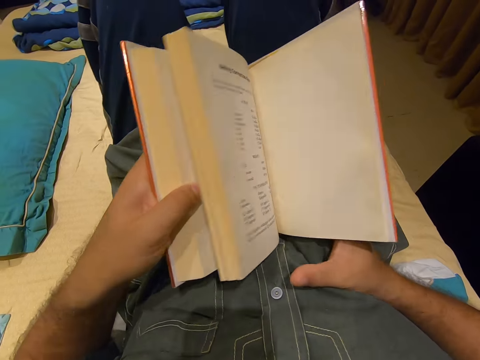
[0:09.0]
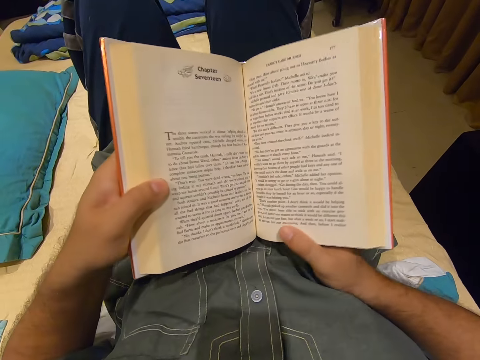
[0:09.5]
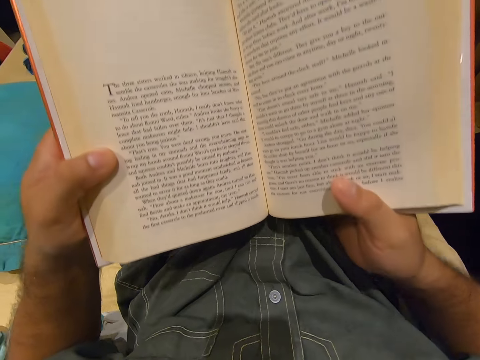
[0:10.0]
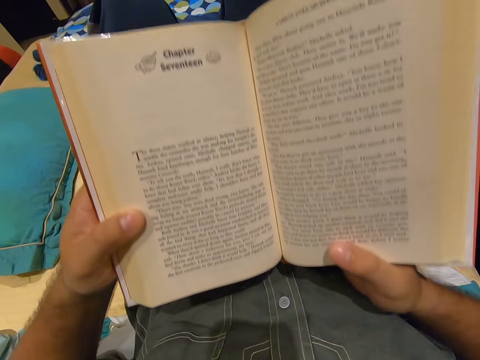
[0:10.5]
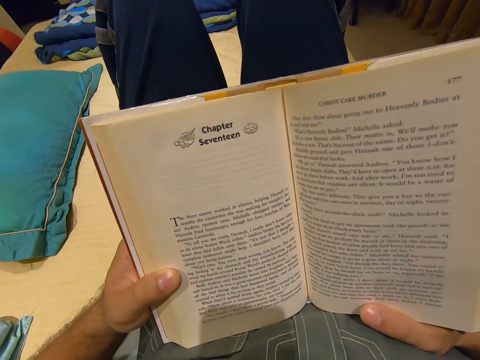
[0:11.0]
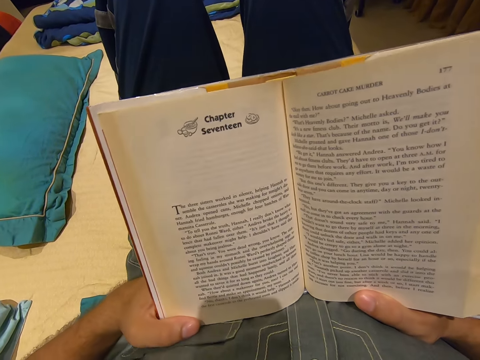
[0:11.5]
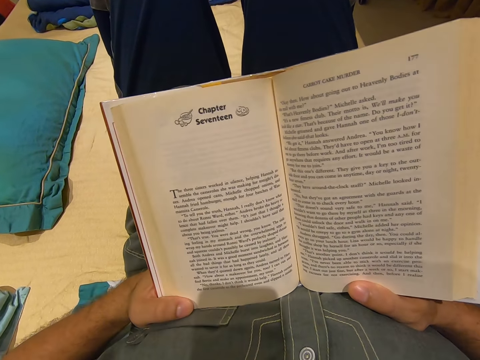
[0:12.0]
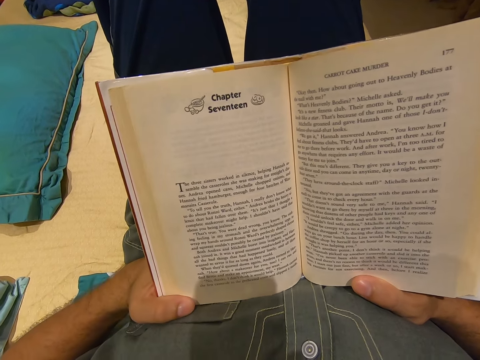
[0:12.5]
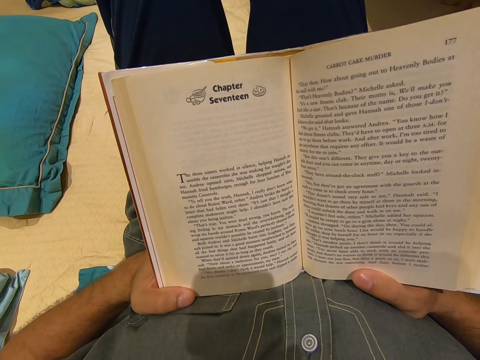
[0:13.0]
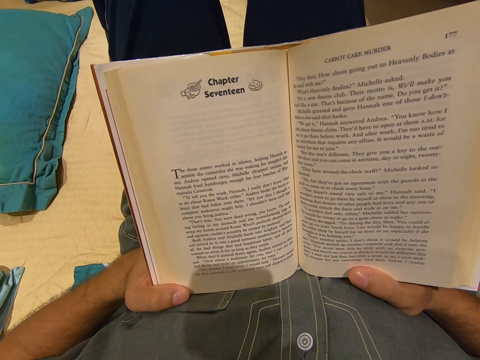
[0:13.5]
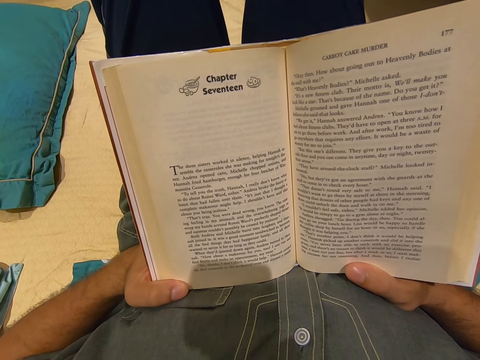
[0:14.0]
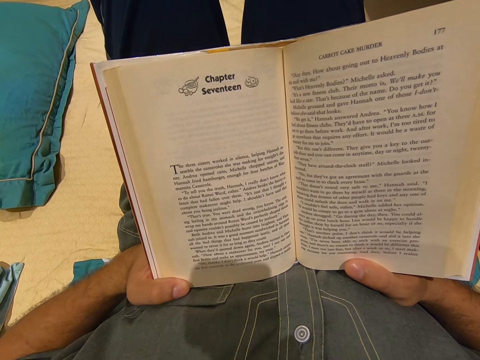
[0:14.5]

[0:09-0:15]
The camera wearer turns the pages. They move the book up.

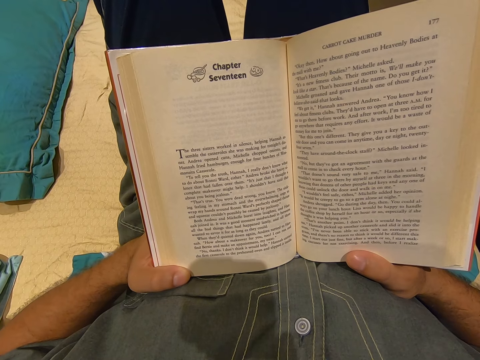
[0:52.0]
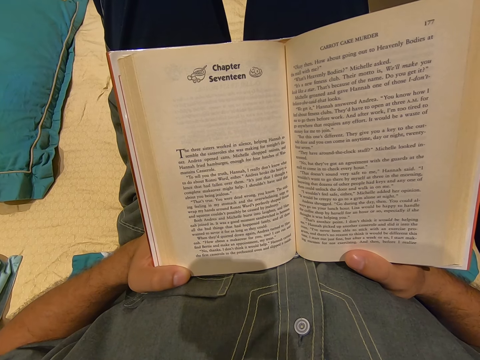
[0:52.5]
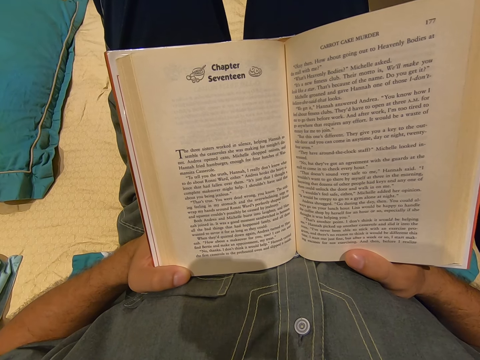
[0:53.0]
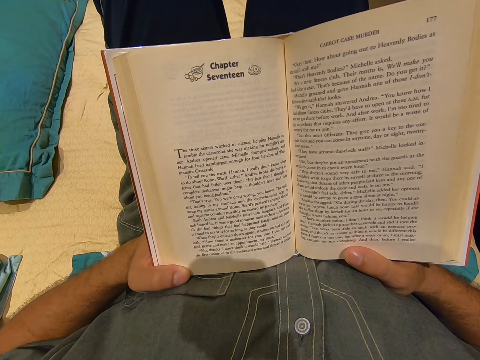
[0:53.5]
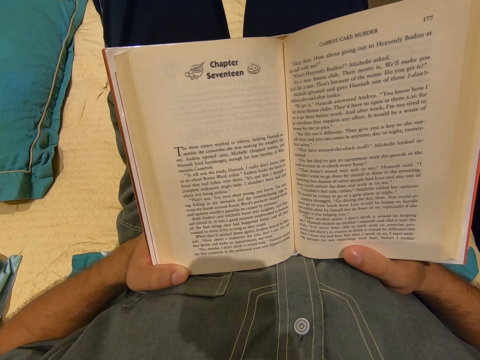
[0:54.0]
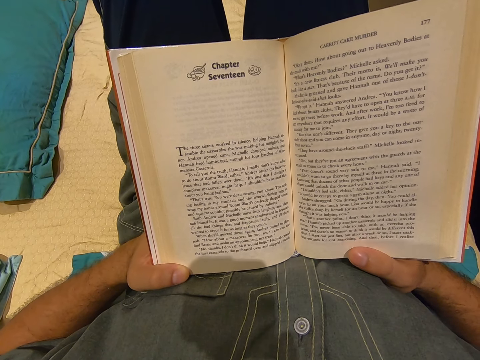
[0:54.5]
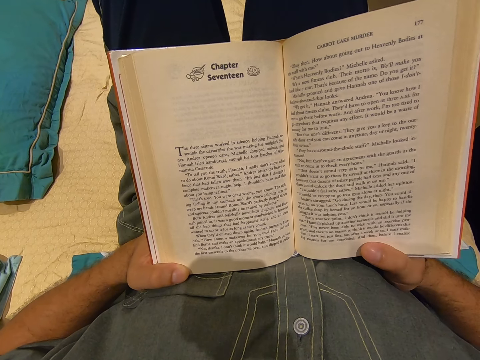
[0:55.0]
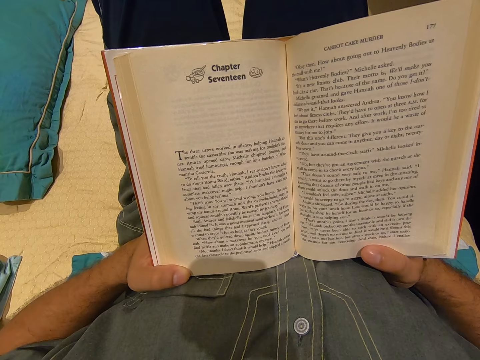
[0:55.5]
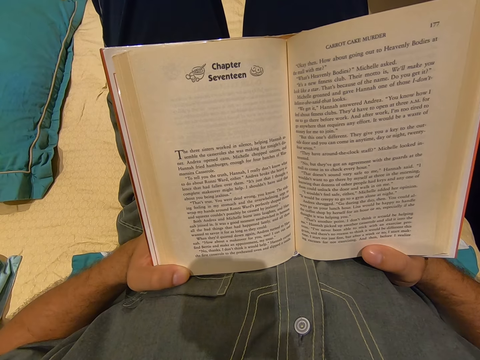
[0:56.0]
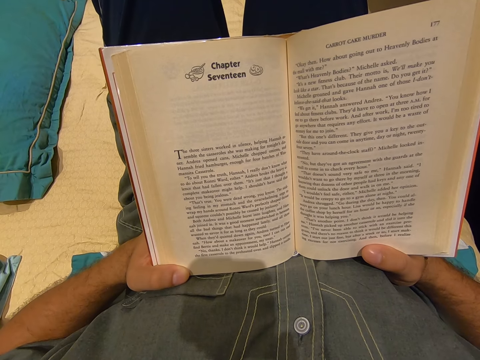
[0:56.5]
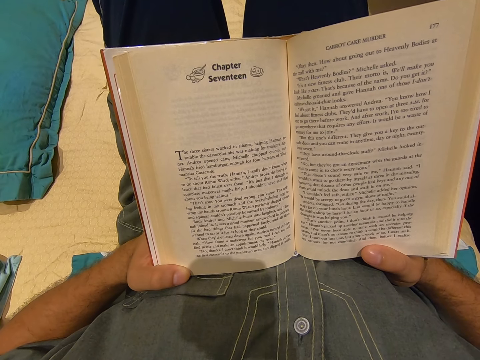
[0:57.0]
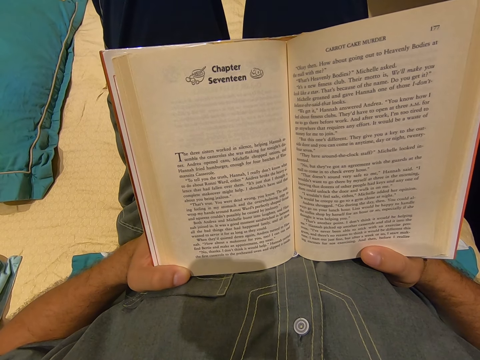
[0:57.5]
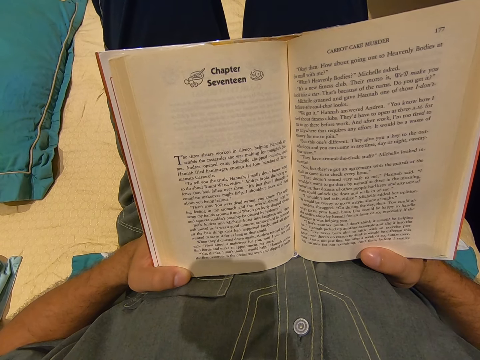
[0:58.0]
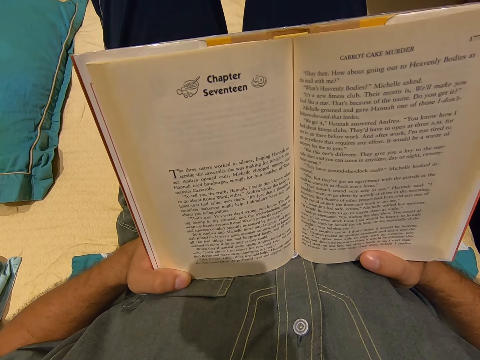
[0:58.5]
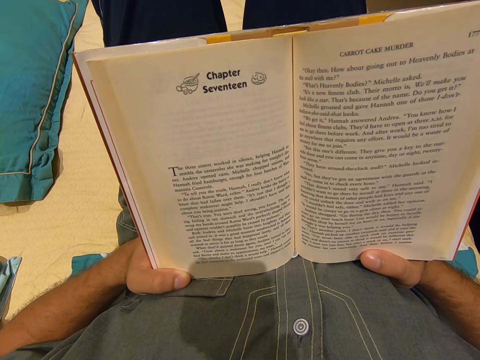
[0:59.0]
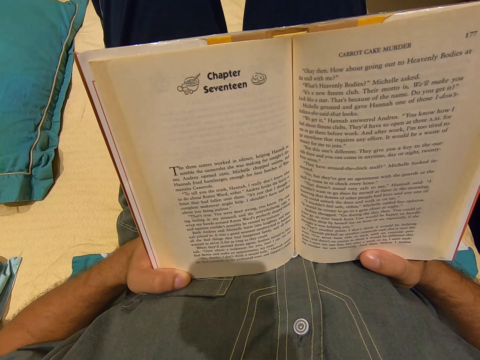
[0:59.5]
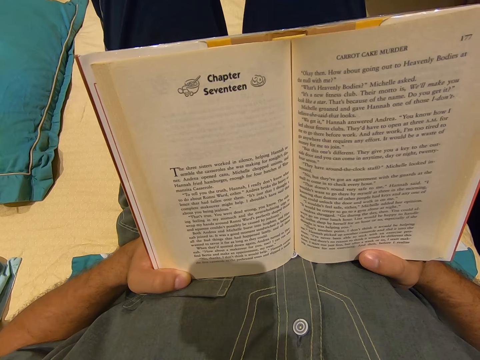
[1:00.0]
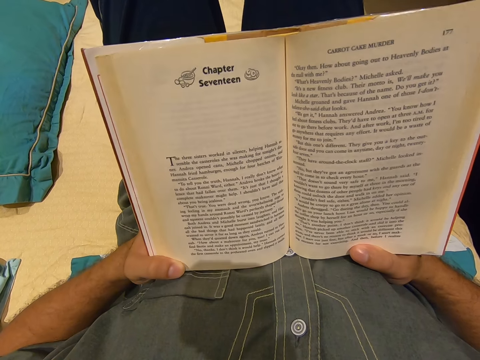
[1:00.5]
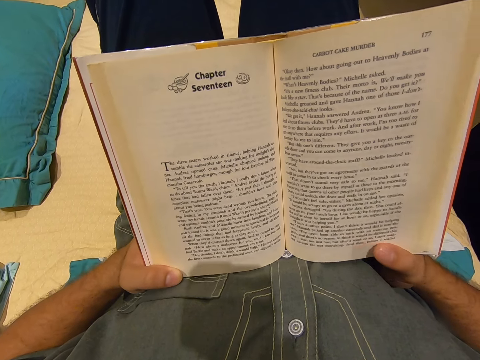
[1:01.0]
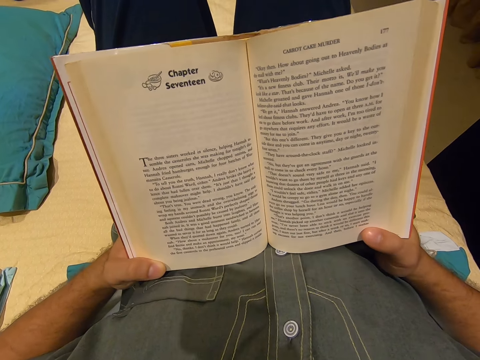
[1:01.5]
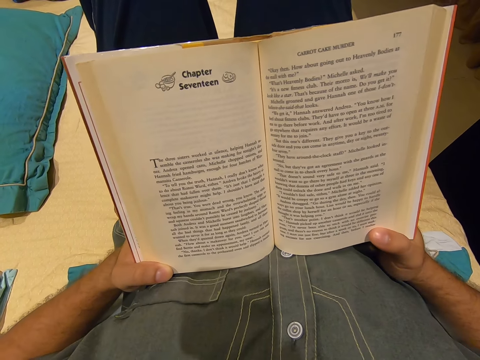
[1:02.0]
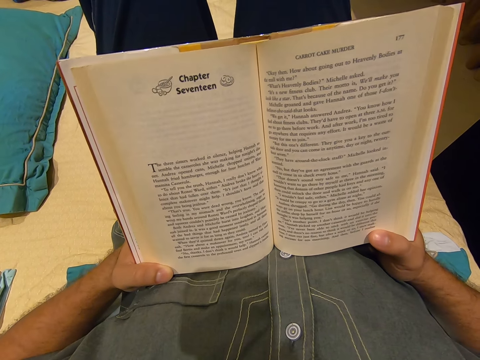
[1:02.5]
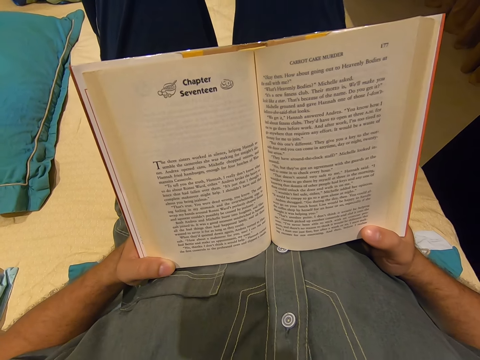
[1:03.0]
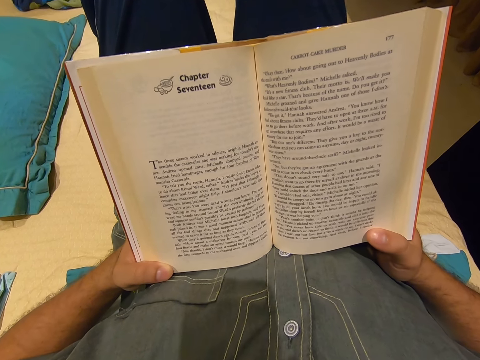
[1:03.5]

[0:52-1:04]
The camera wearer moves the book. They move the finger. They move the book. They move the book again.

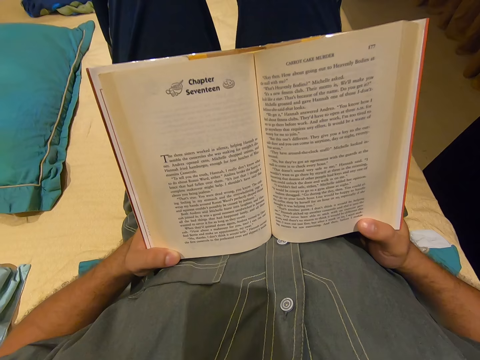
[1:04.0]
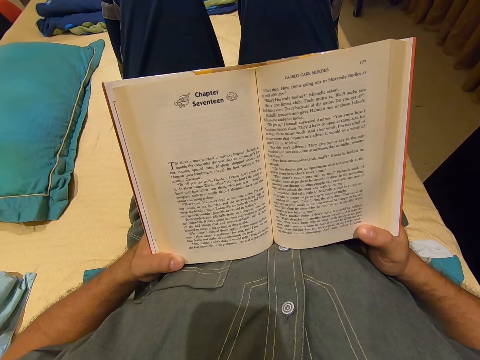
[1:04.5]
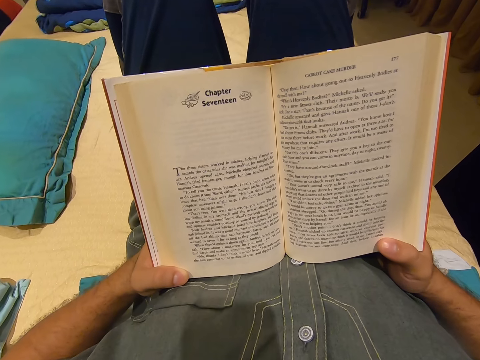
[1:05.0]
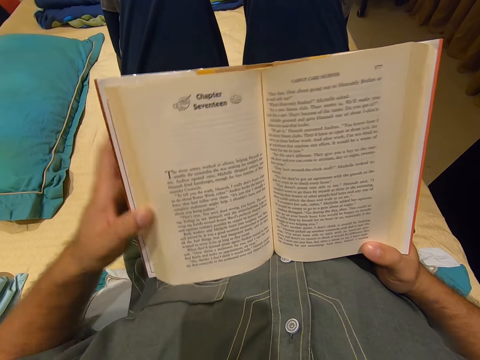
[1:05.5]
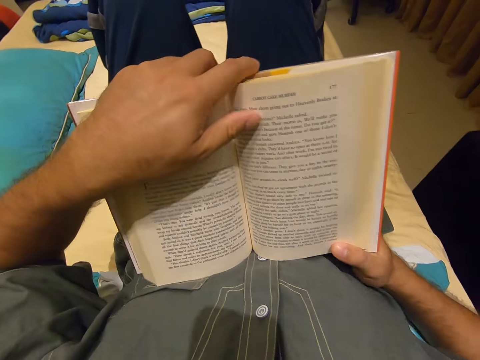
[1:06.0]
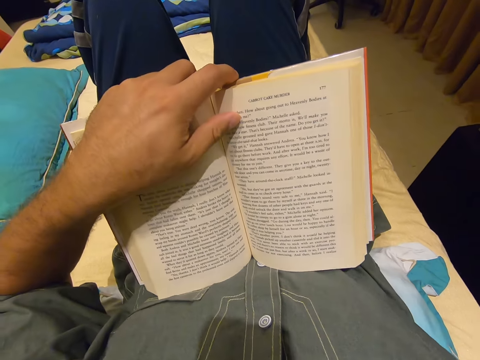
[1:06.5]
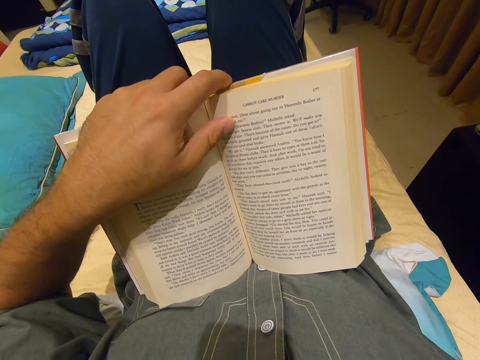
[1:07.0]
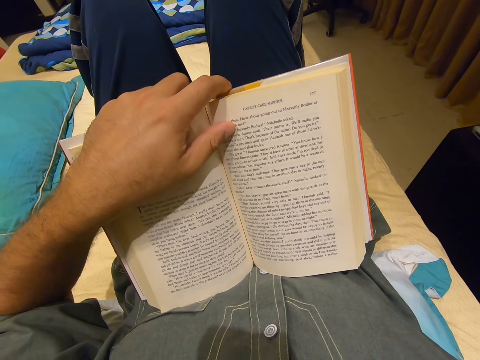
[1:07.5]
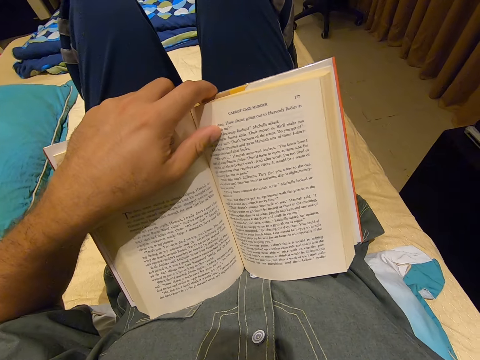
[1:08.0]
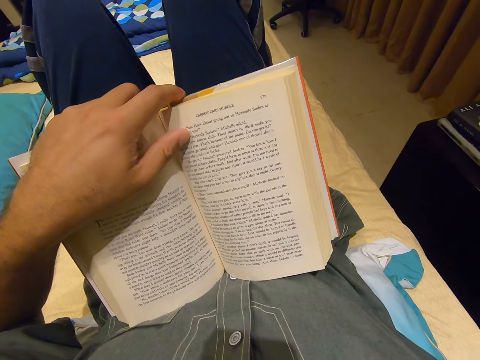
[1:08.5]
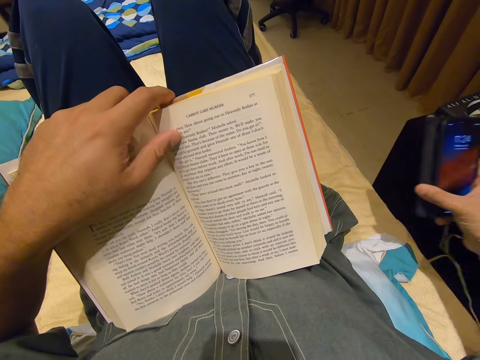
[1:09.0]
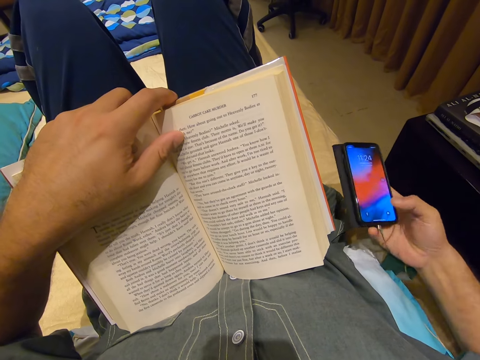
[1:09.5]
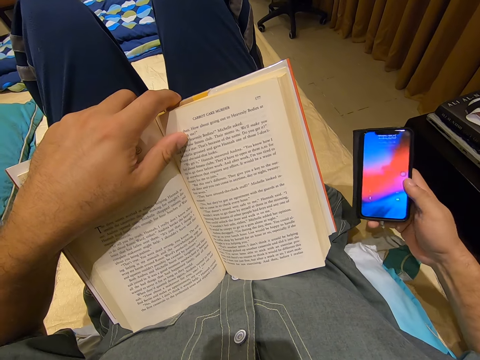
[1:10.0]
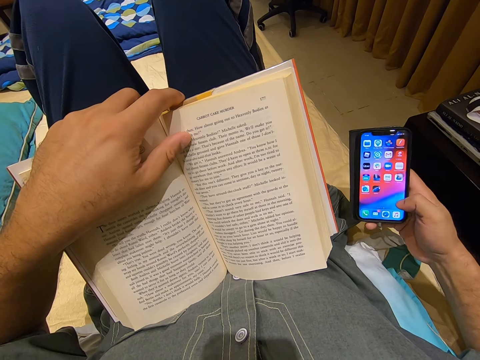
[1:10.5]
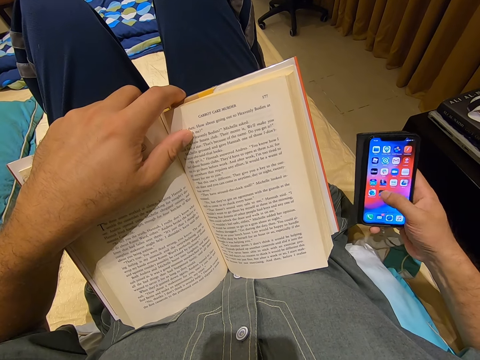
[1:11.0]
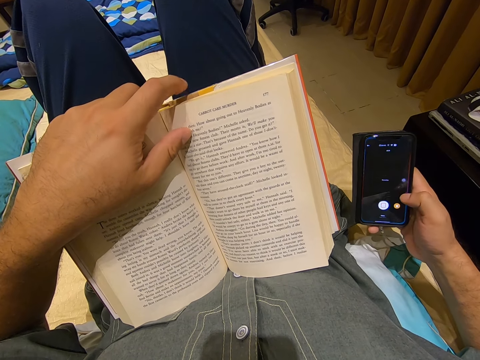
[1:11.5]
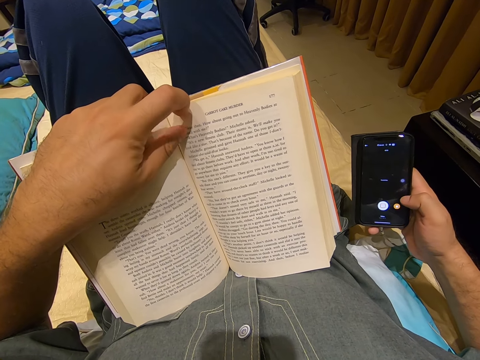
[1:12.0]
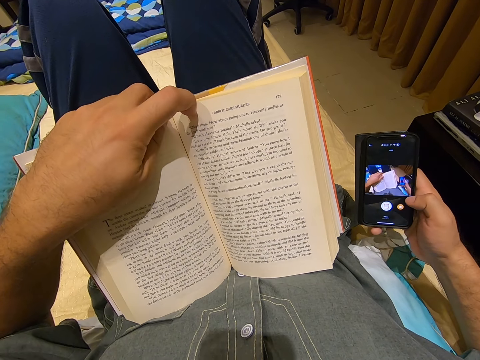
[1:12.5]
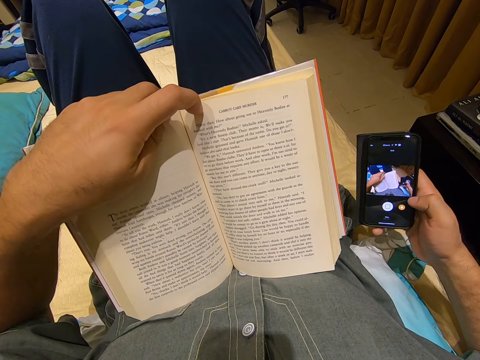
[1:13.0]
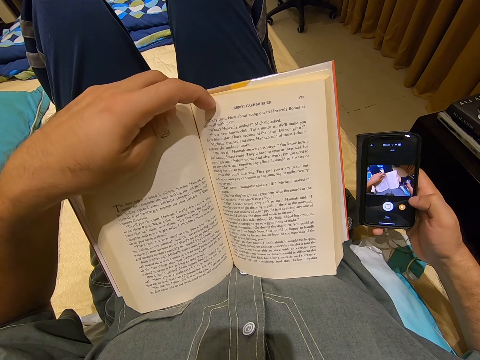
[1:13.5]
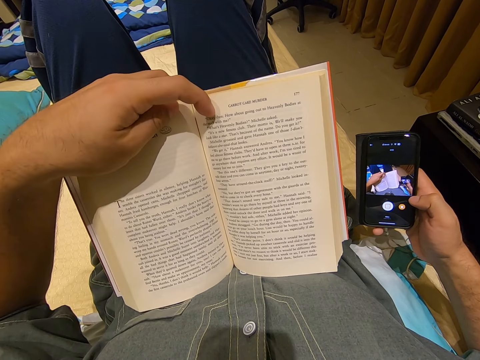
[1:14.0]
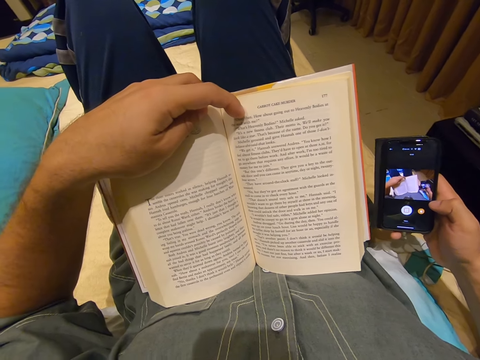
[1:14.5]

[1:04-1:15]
The camera wearer moves his hand up. He holds the book and moves his hand. He picks up his phone. He dials his phone. He moves his fingers.
